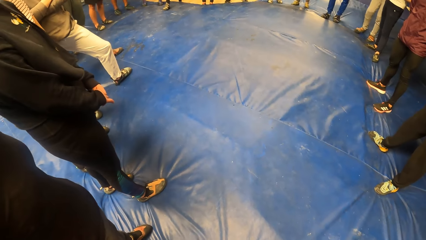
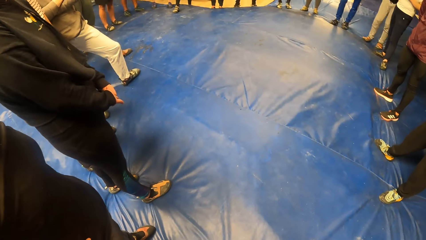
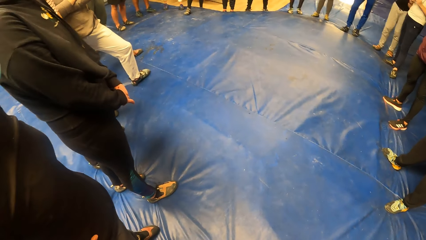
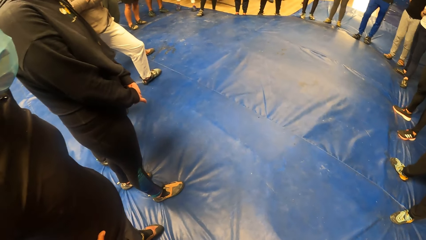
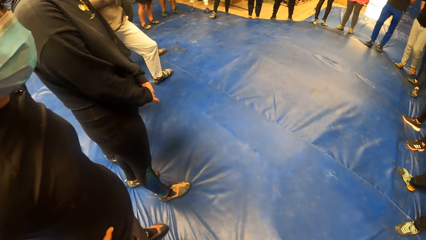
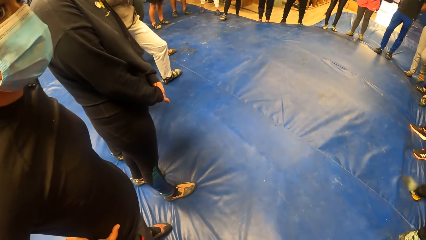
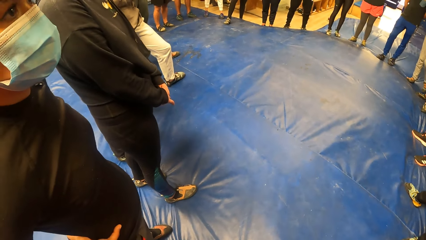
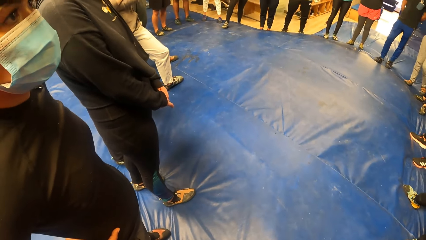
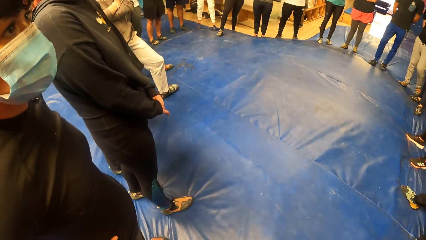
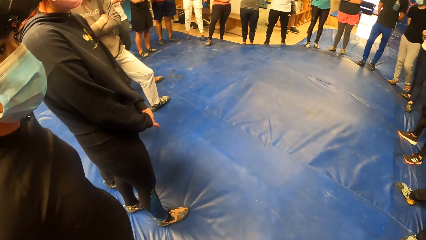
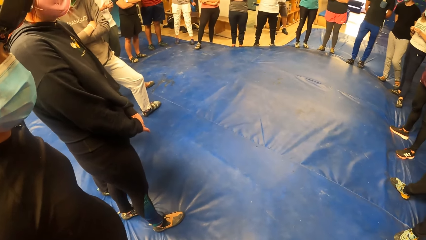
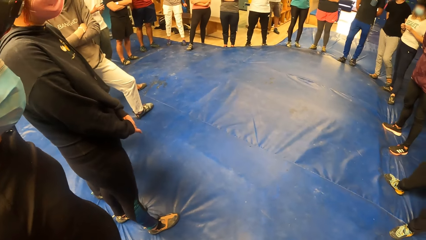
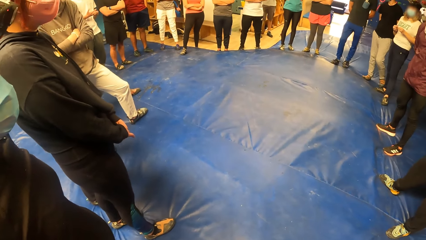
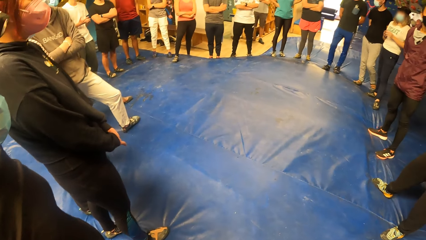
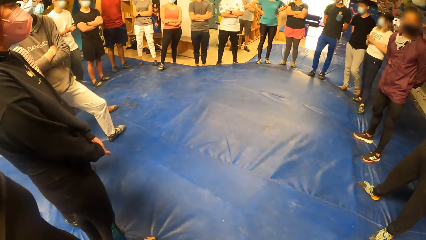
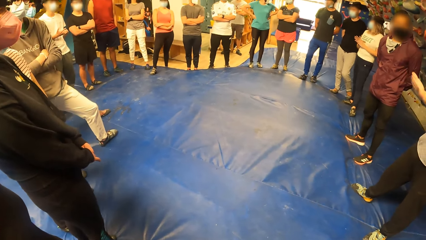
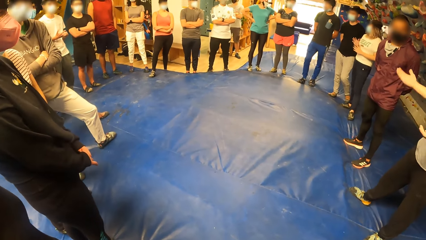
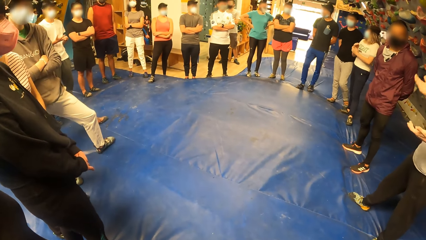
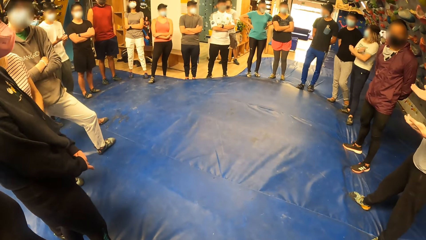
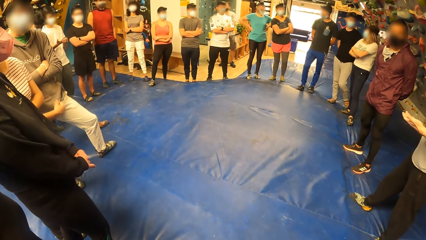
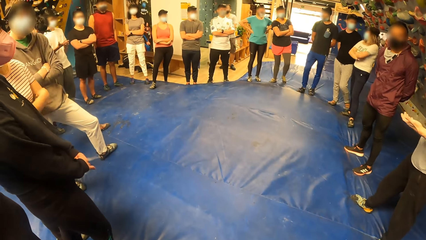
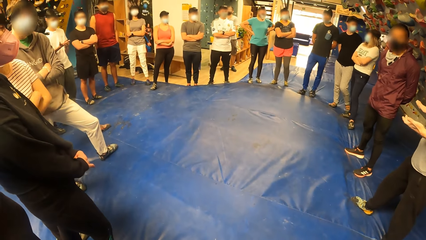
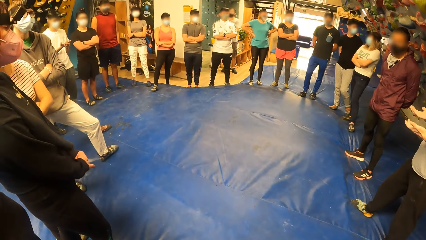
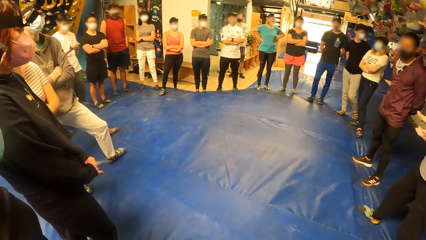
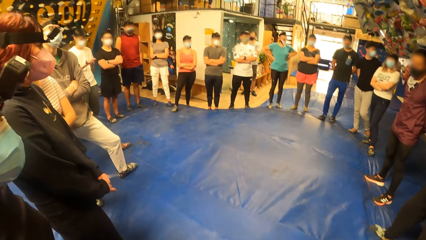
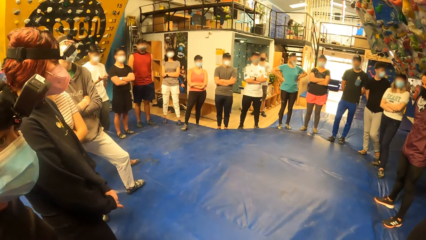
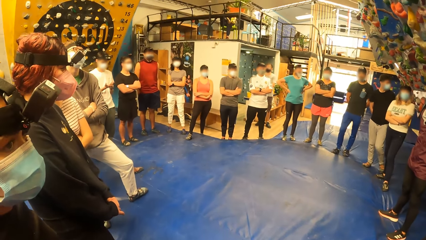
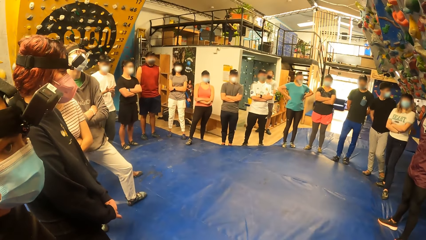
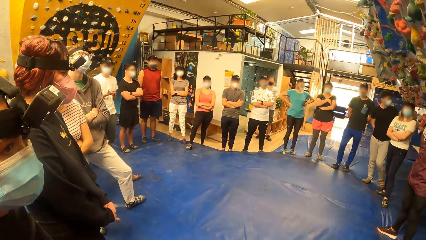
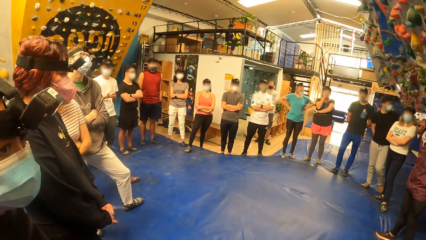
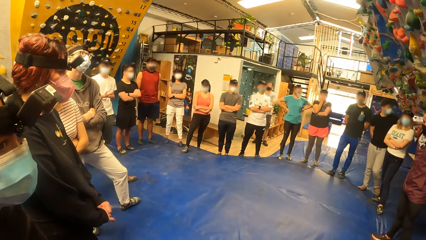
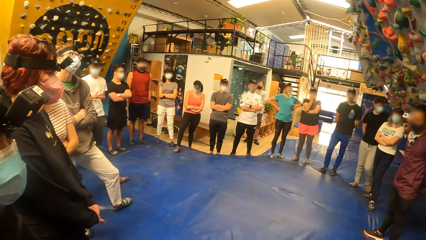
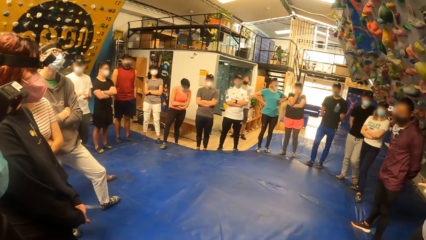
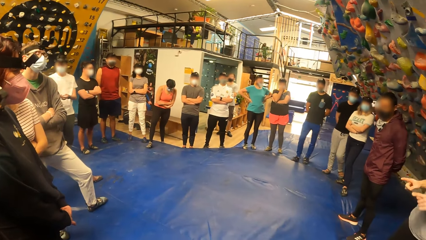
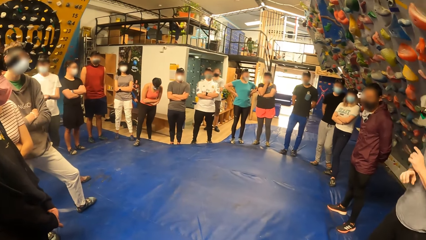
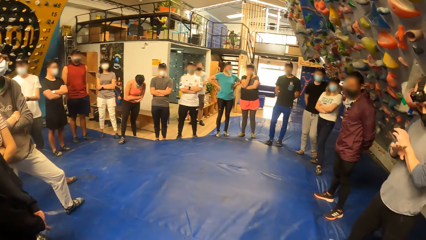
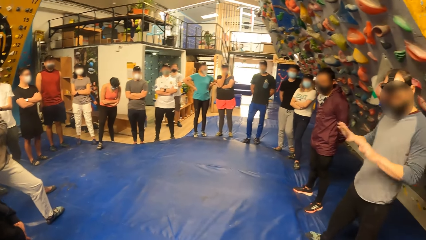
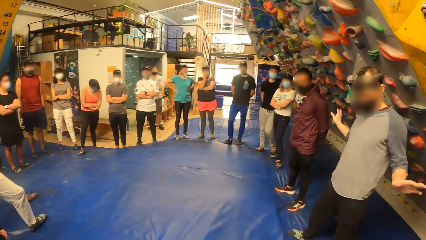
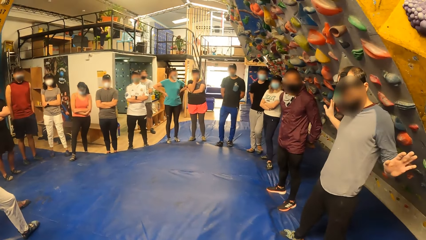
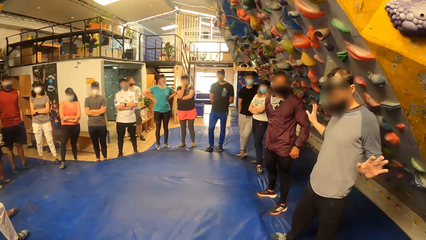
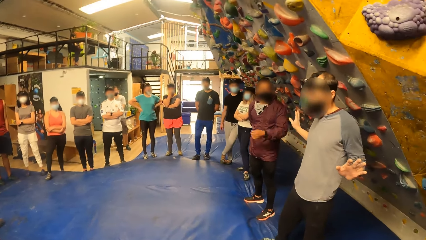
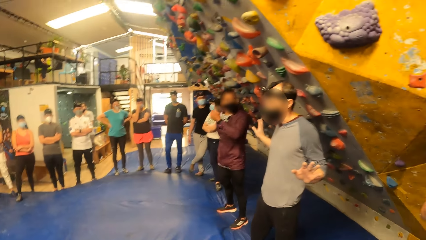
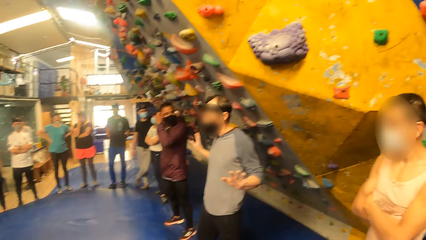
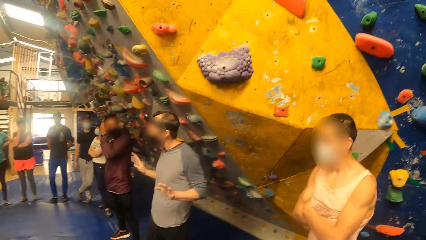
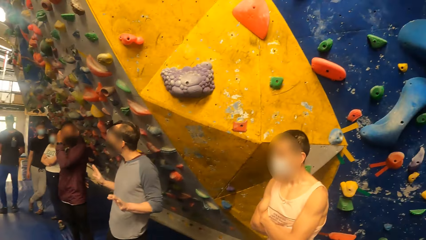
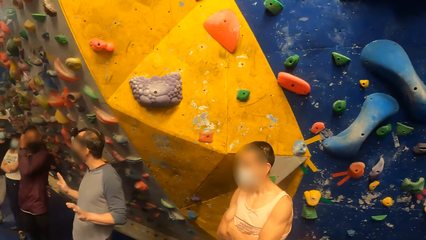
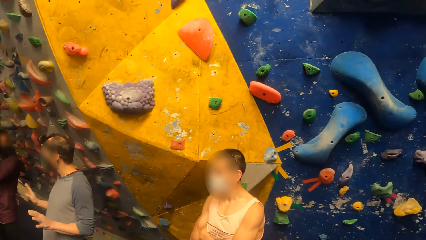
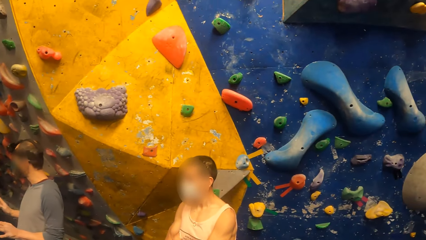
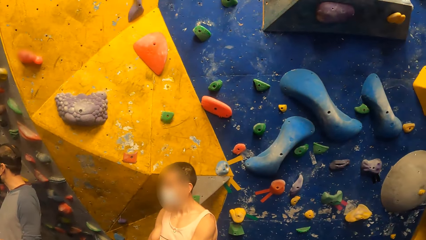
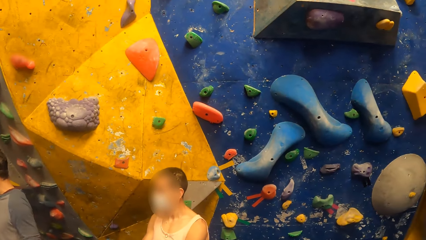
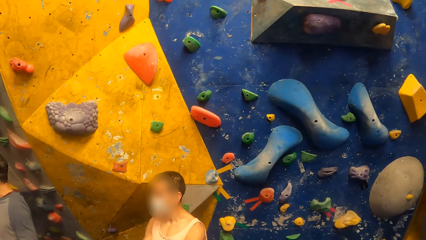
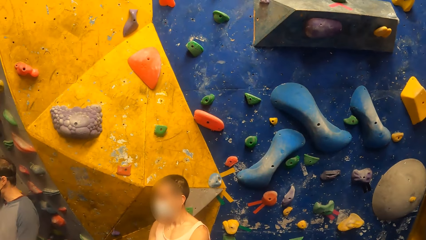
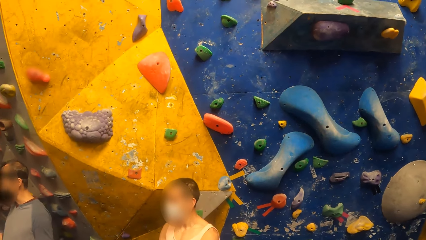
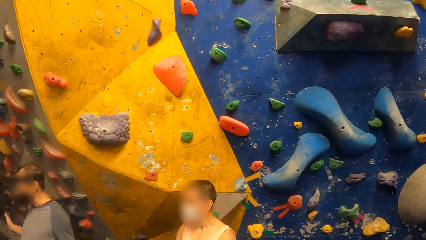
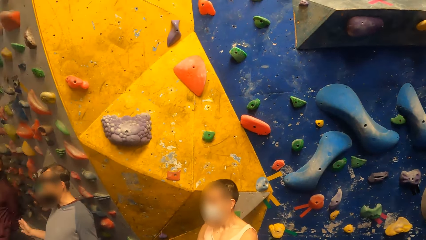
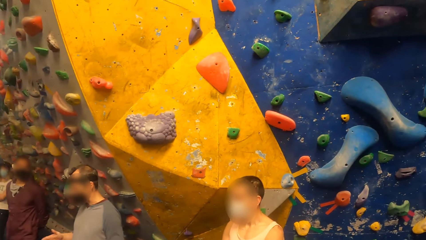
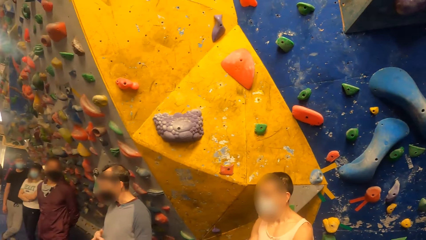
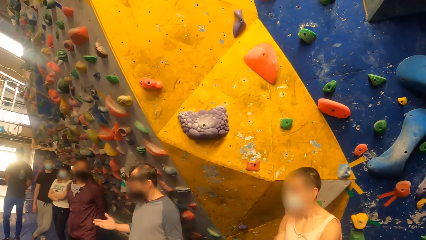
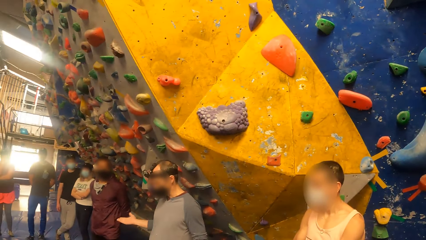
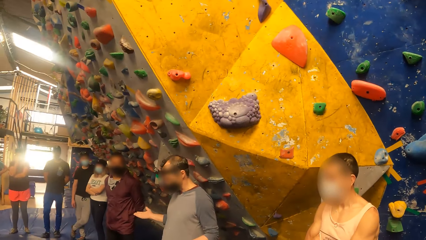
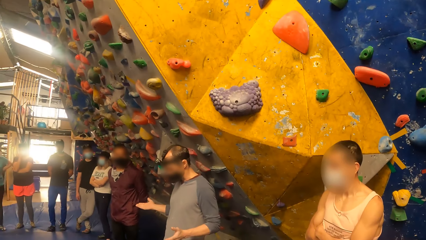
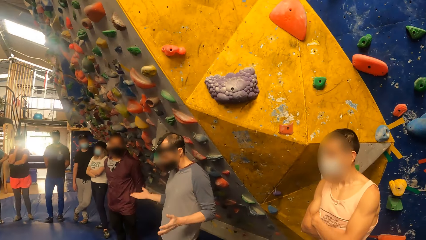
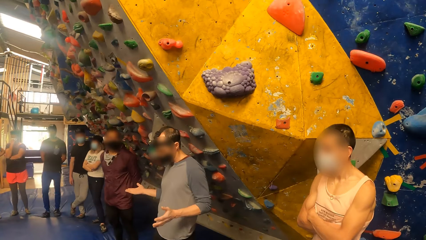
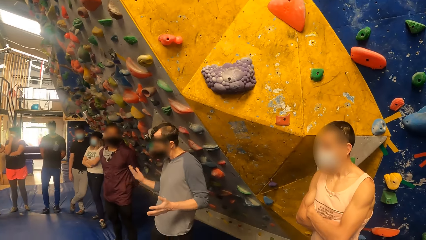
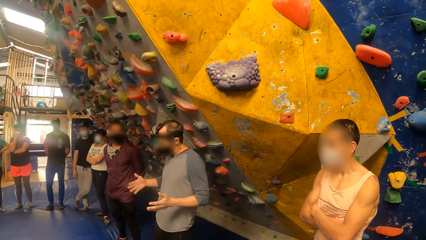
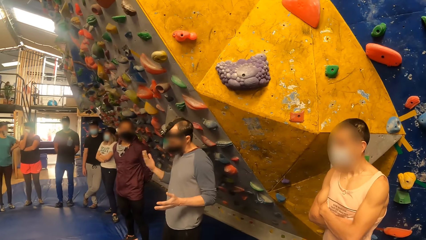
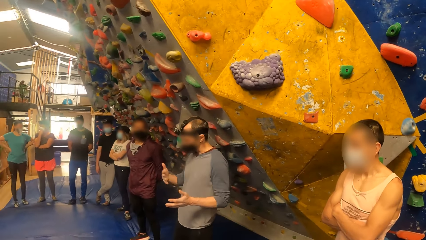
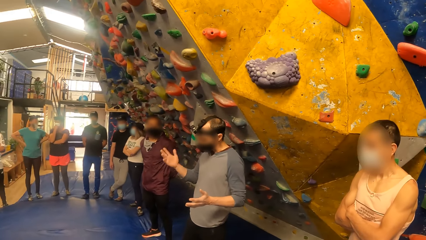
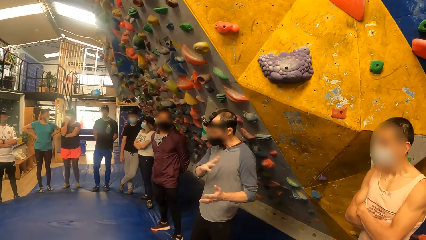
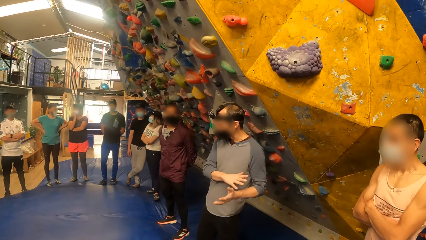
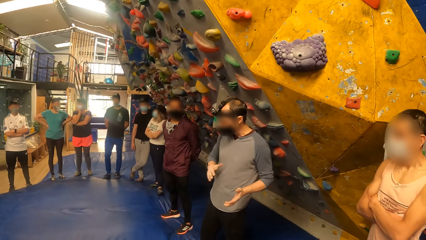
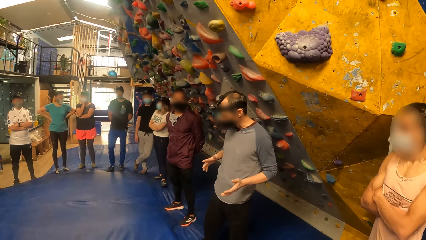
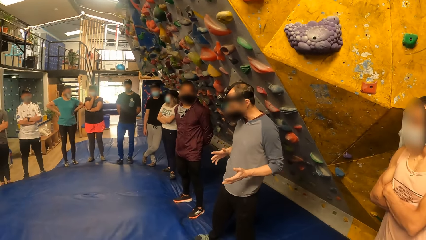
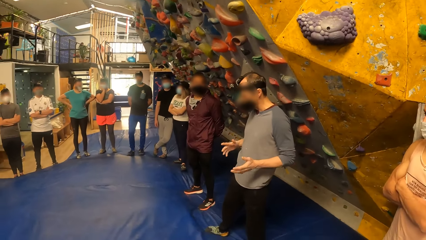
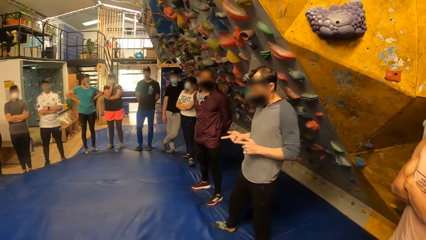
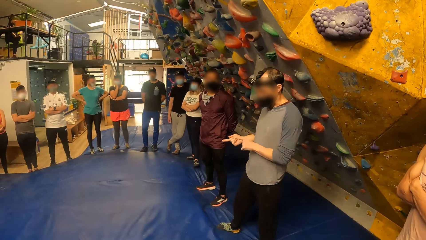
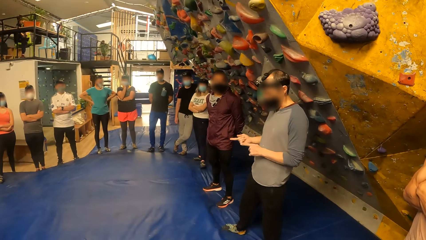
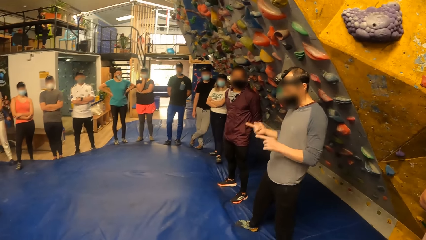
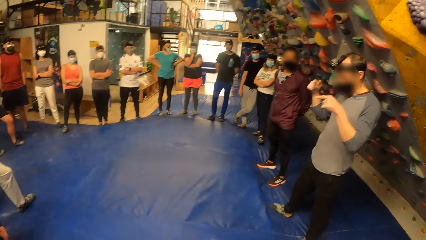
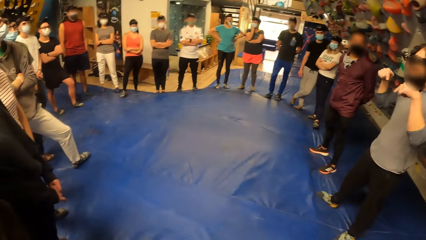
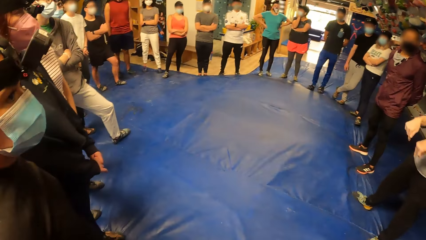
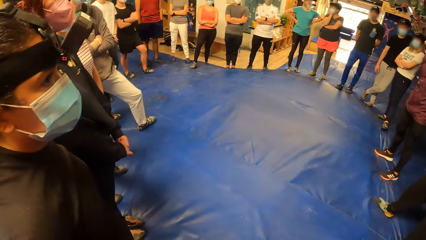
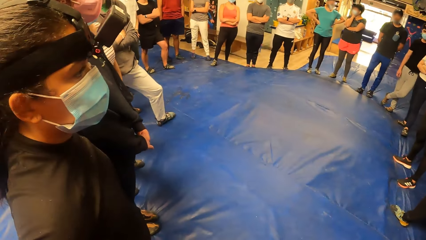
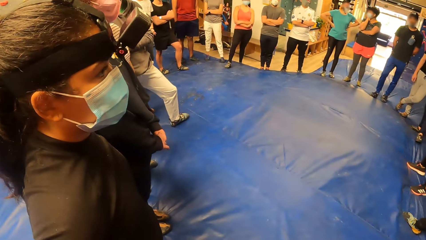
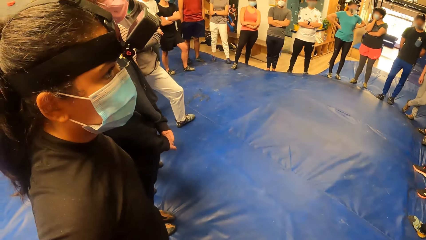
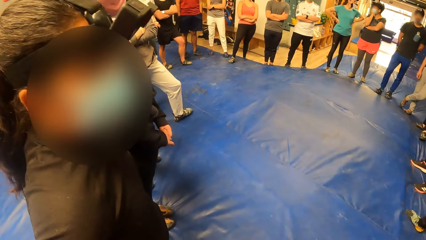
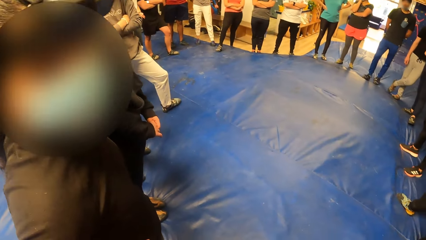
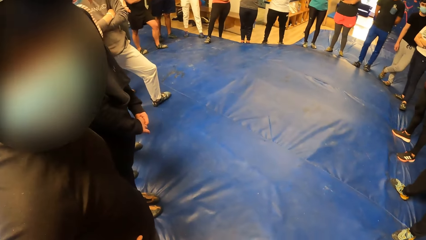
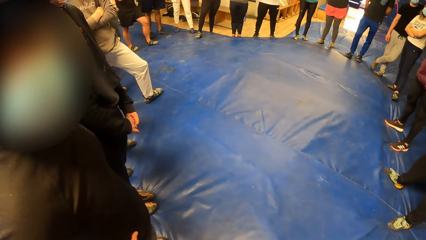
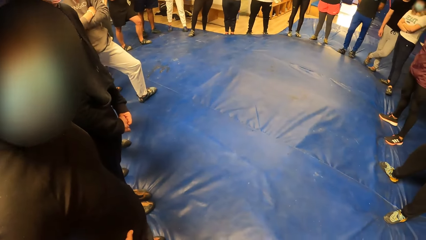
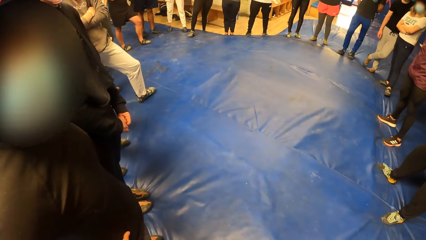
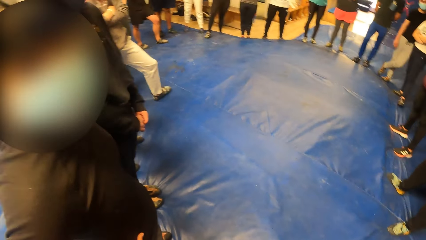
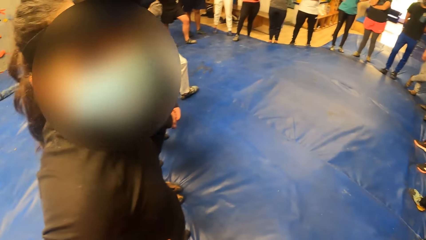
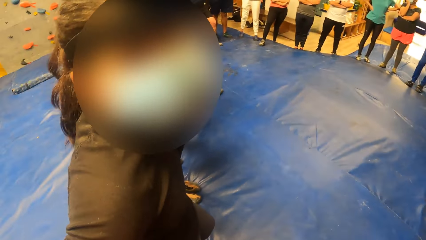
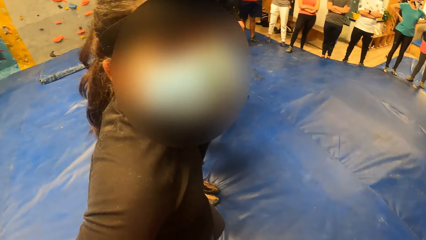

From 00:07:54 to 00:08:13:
The camera wearer stares around. They look up. They look around. They stare at the wall. They look around.
